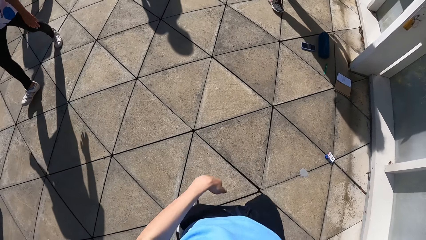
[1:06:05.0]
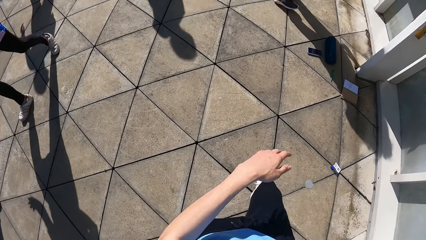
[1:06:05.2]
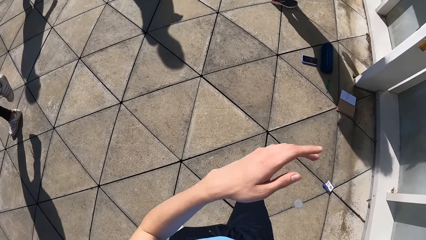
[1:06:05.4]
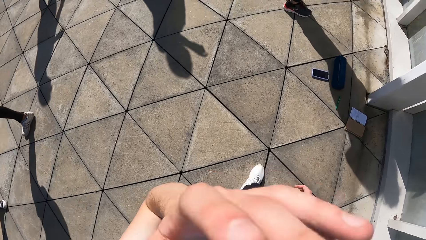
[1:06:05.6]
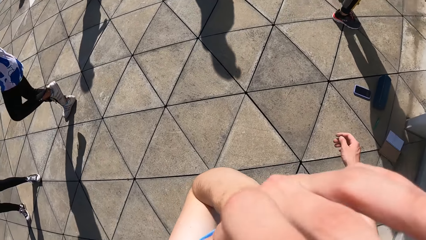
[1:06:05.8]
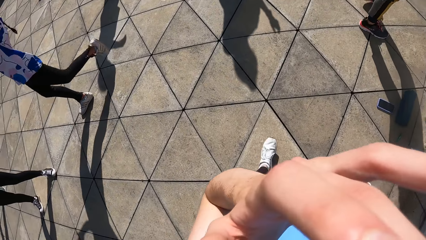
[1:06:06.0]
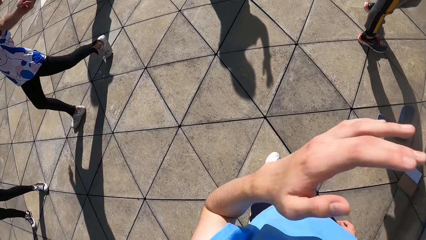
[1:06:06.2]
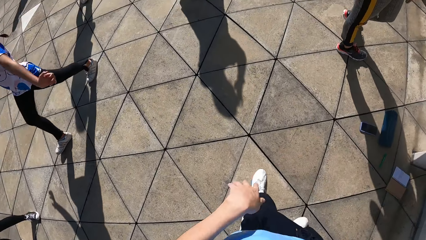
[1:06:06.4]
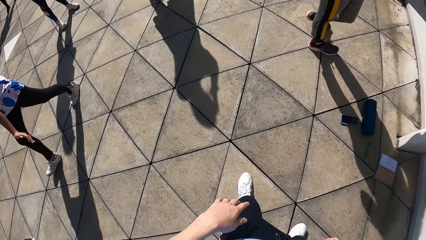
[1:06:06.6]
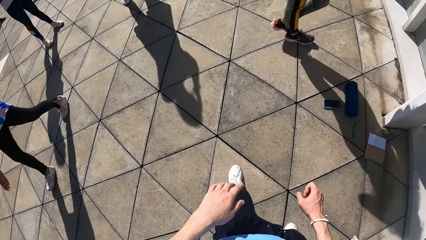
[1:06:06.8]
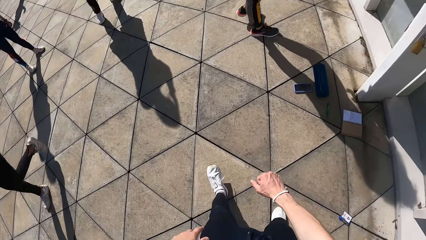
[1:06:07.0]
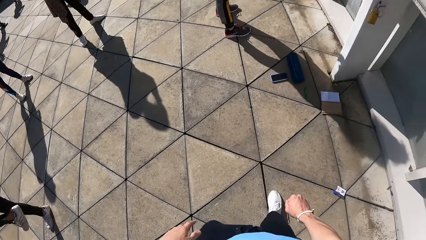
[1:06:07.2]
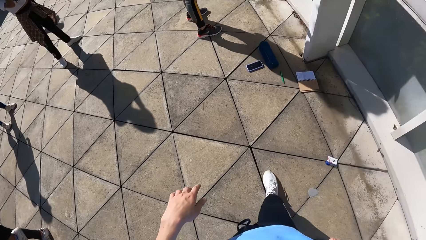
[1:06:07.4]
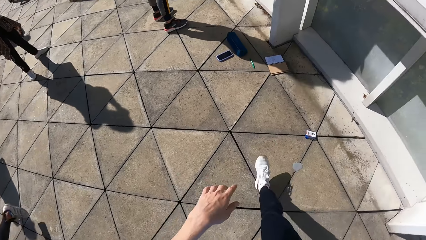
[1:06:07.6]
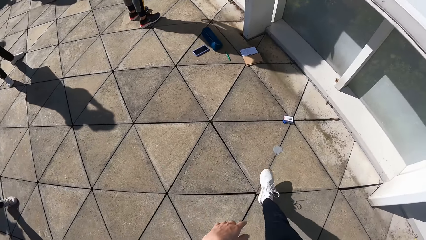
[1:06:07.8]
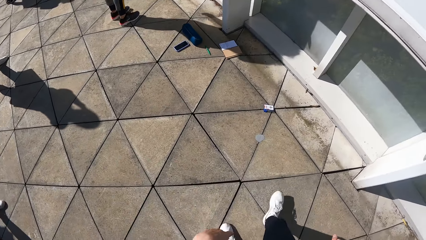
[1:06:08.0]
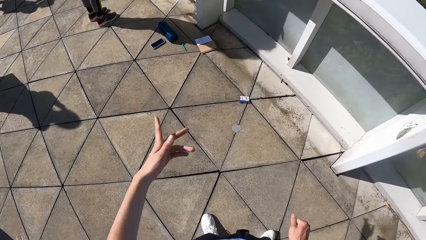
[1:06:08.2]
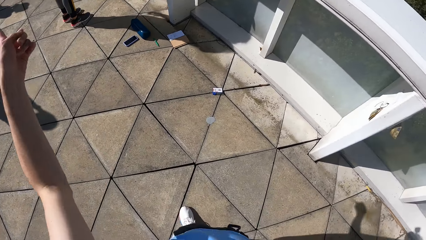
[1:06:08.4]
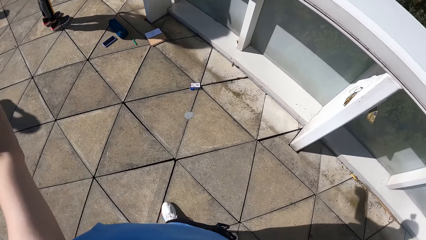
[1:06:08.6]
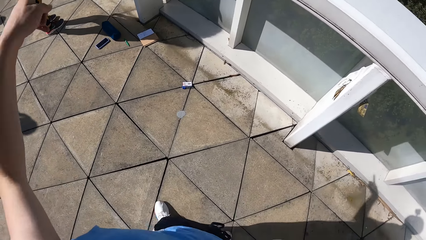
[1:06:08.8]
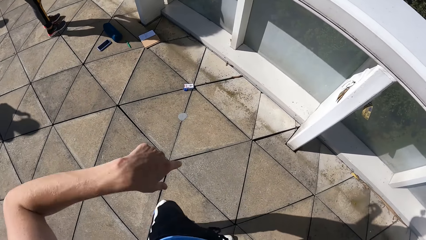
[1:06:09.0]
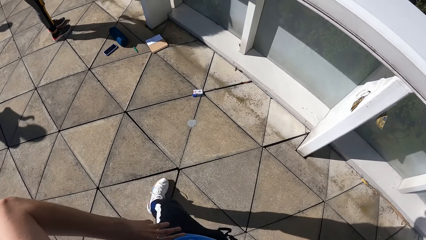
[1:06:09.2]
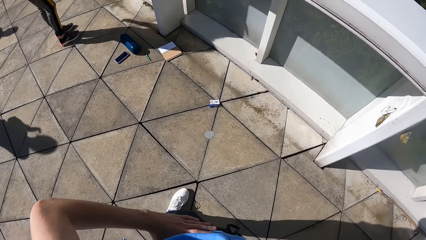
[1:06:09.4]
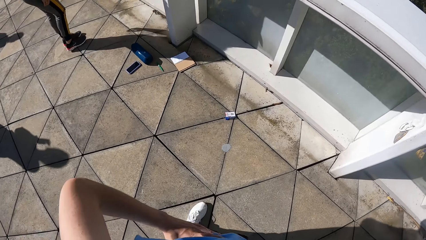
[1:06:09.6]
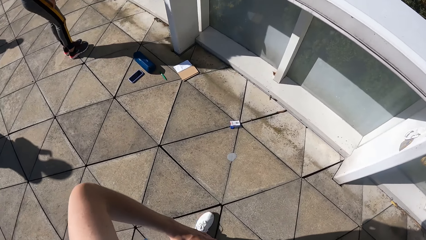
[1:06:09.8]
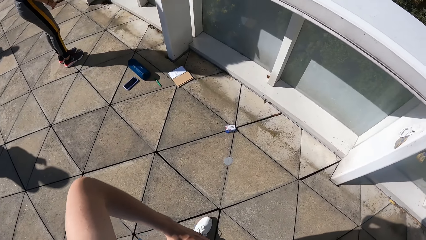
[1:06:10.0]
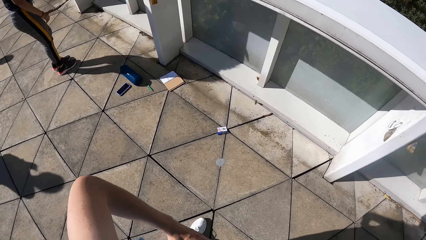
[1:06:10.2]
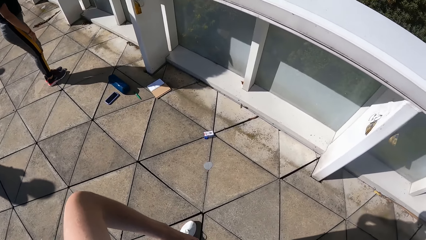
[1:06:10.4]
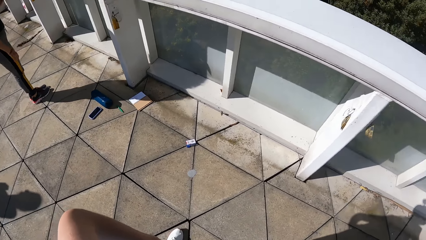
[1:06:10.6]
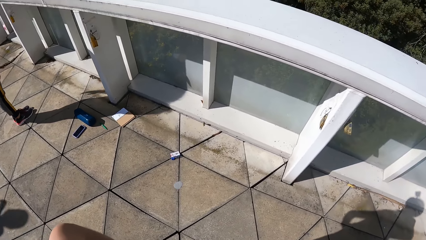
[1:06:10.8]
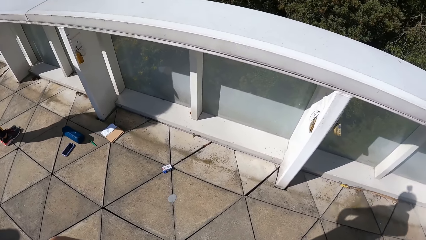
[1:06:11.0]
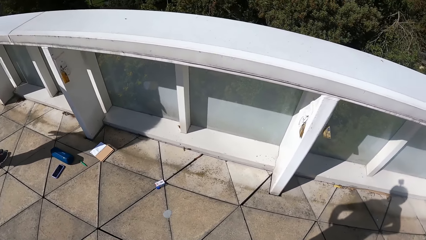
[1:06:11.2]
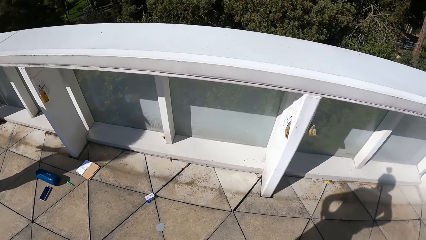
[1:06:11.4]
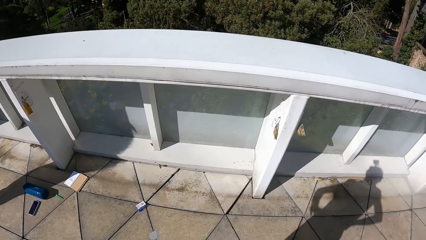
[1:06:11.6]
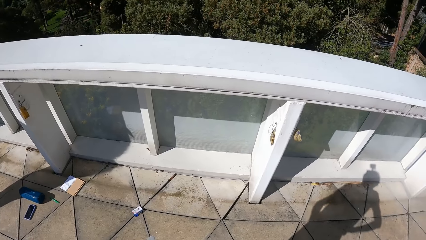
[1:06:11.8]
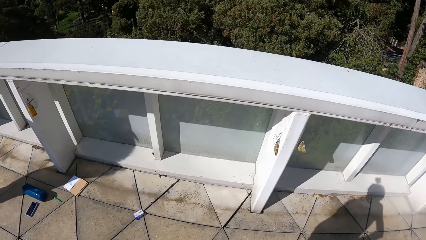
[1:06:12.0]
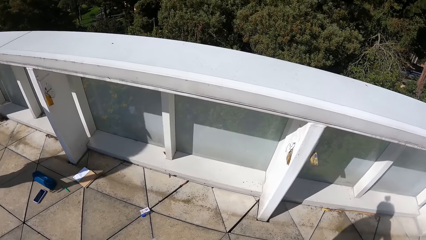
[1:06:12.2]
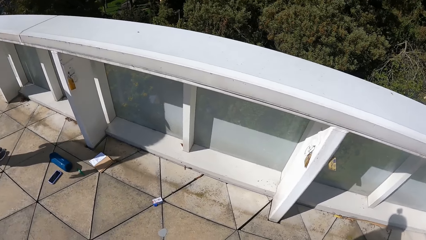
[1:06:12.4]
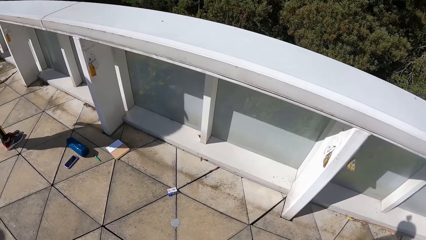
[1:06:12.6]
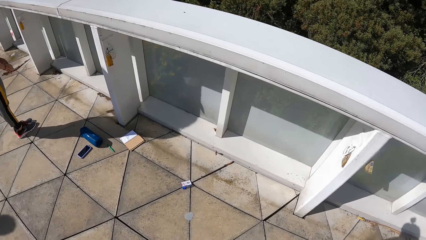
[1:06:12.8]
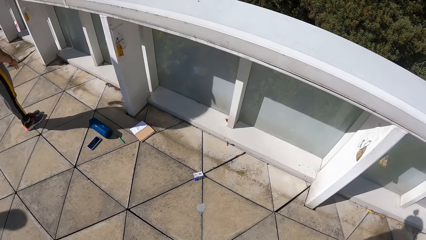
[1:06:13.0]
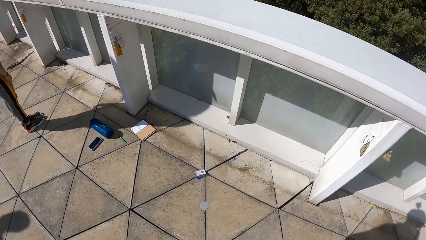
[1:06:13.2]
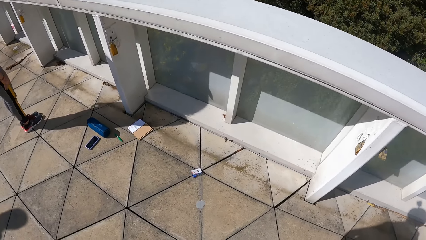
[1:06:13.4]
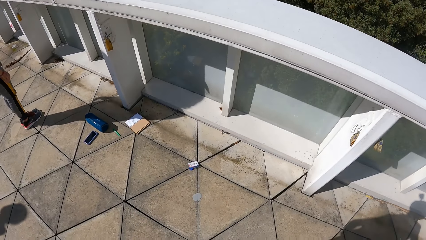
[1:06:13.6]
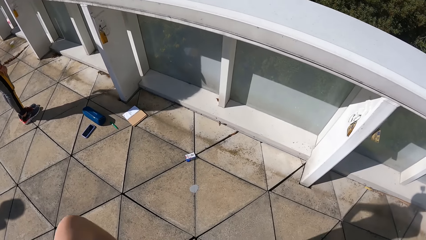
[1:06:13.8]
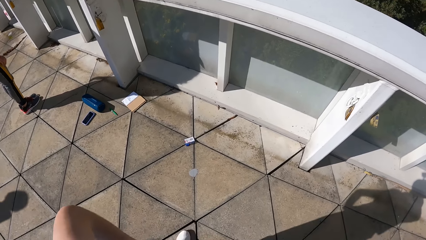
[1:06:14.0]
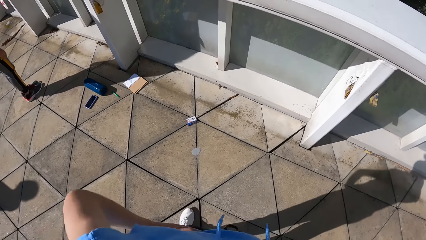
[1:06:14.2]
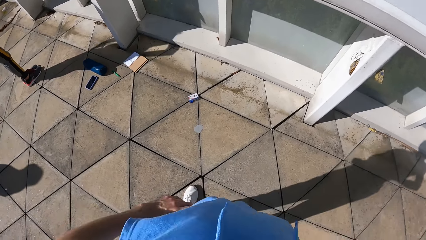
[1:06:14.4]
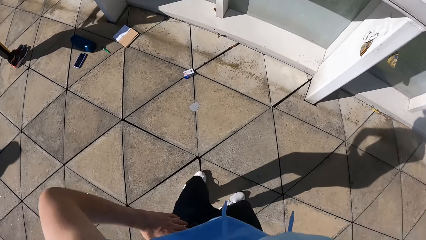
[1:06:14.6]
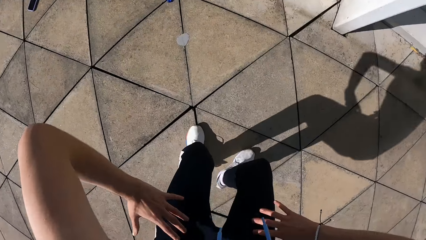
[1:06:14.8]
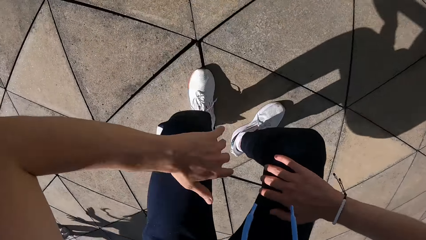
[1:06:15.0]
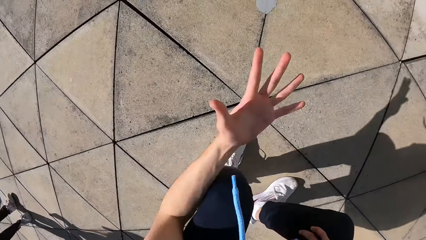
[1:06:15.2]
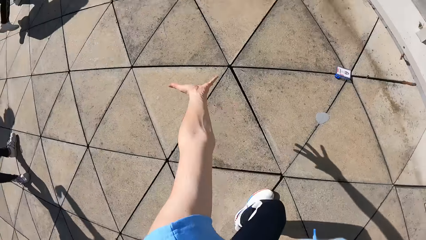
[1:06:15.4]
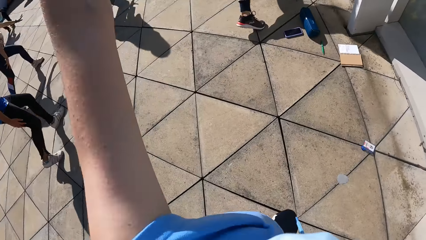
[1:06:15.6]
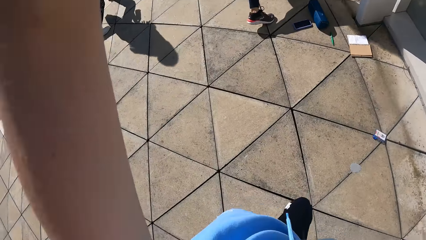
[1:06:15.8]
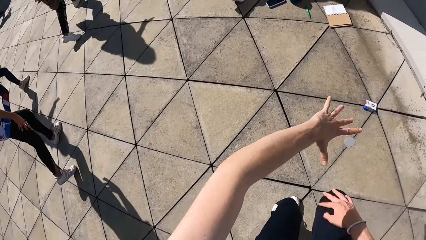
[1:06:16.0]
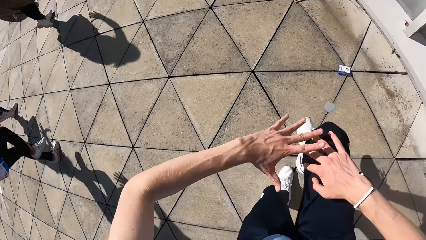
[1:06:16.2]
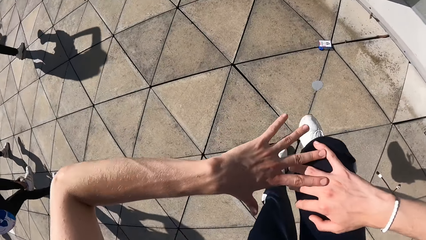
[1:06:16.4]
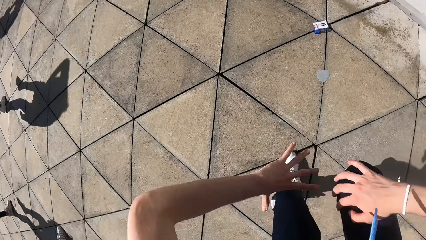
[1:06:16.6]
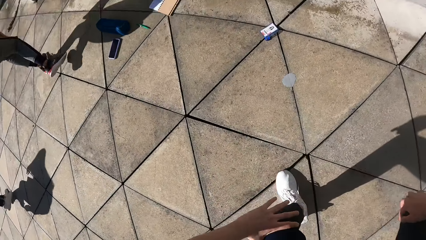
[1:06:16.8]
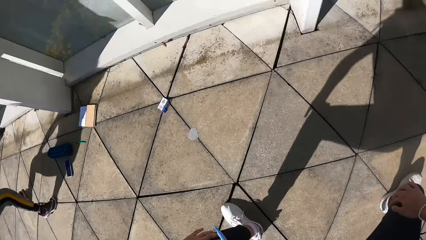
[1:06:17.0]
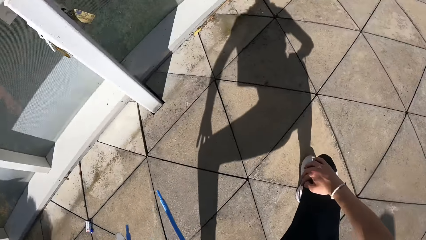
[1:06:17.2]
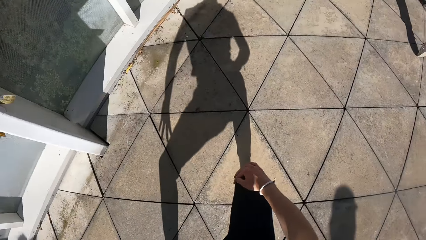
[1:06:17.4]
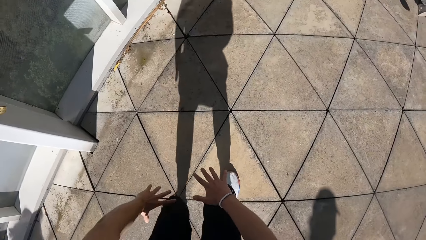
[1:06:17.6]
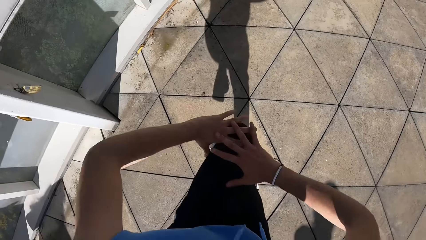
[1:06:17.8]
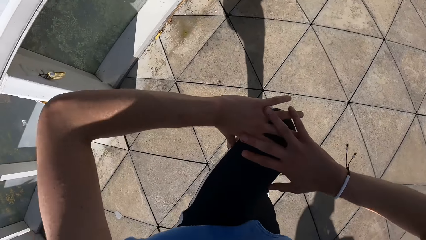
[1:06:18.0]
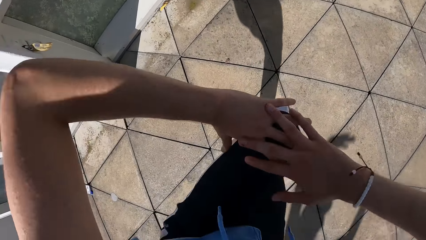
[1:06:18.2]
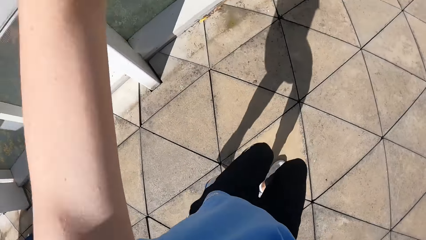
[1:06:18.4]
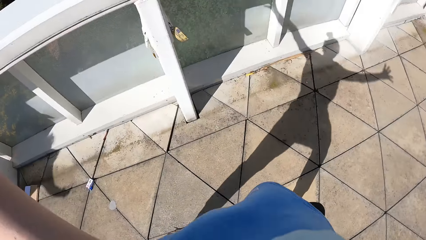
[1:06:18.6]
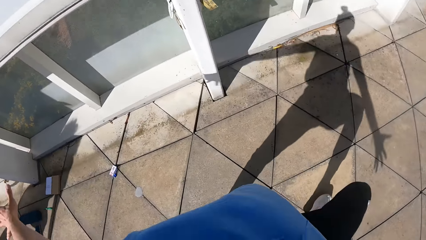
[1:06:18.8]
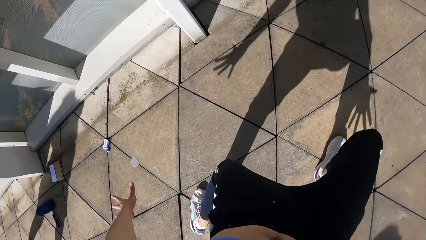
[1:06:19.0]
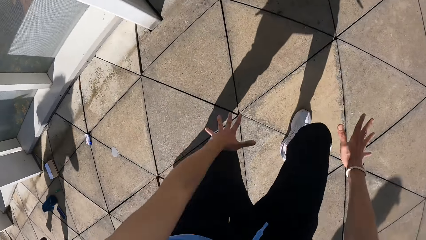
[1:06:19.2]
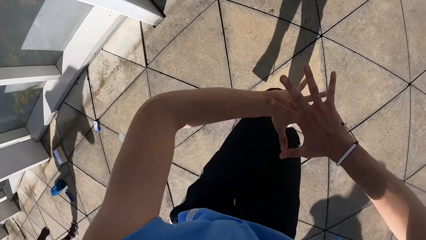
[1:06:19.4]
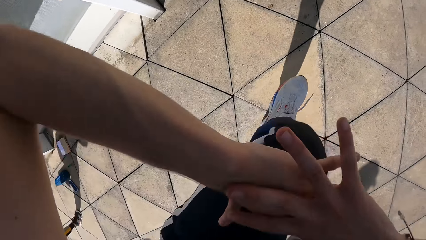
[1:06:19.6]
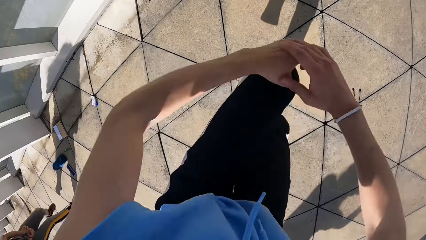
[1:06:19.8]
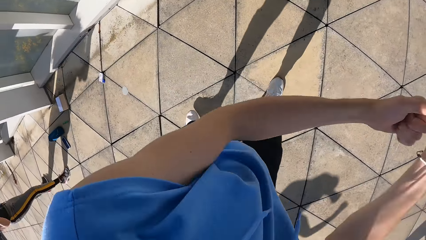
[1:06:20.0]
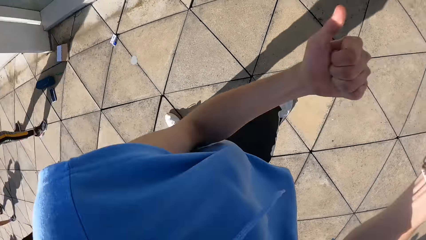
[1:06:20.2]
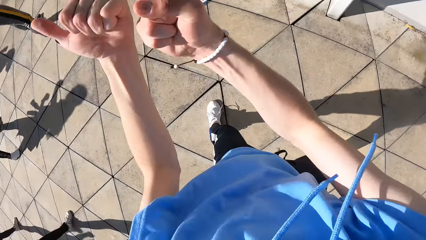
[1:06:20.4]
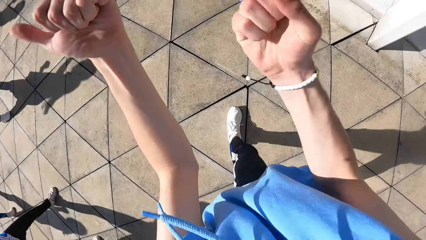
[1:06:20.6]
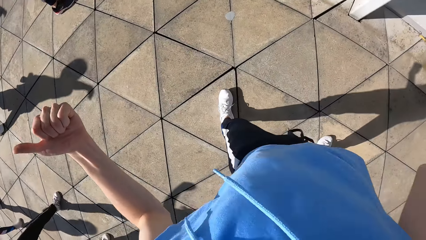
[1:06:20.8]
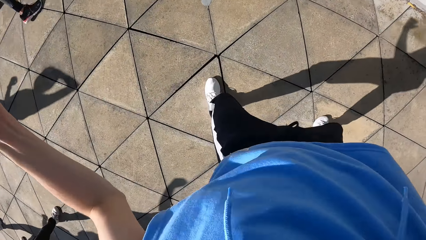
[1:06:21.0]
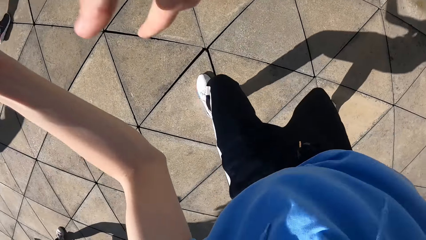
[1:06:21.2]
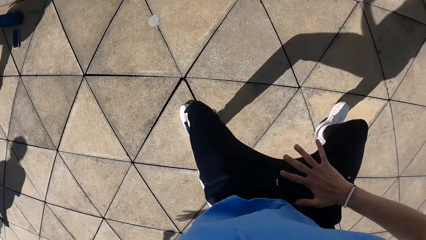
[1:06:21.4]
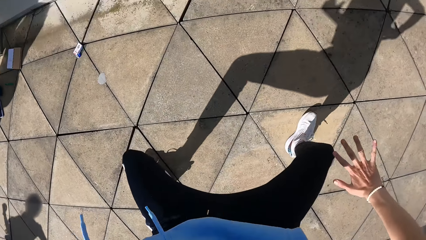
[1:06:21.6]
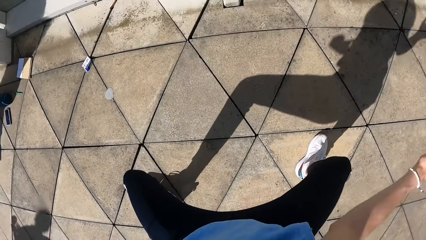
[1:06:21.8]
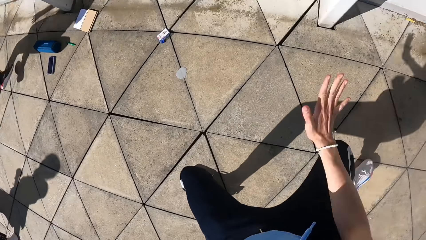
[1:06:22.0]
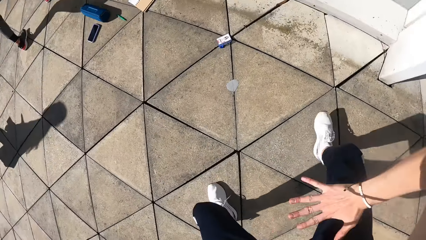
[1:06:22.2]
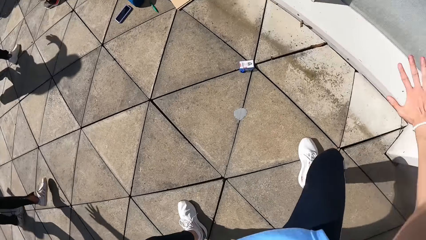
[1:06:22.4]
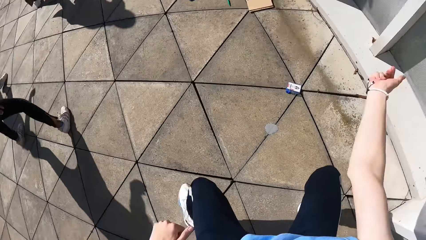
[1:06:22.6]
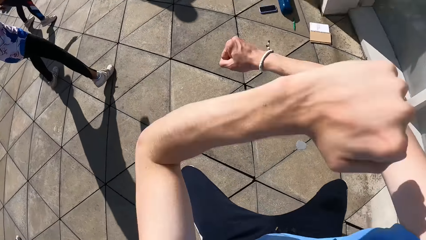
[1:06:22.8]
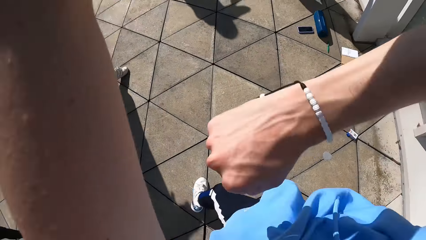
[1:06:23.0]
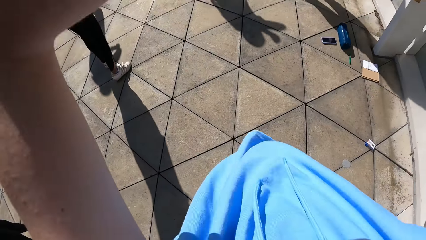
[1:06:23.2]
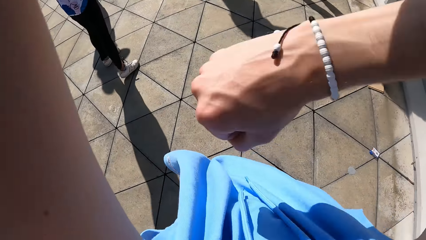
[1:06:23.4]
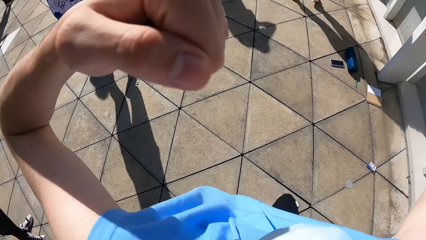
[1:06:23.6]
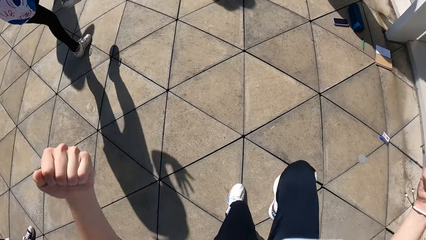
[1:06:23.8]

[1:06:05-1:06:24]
The camera wearer touches his face with his left hand. He moves backwards. He lifts his left hand. He holds his waist. He dances with the group of people. He teaches some dance moves.
